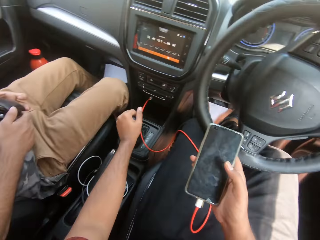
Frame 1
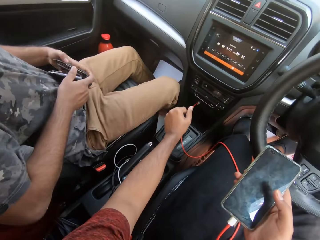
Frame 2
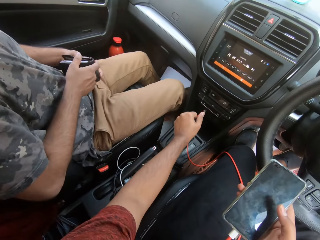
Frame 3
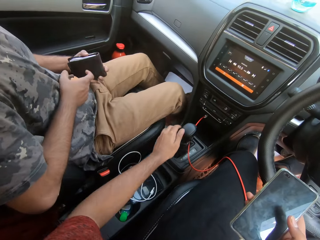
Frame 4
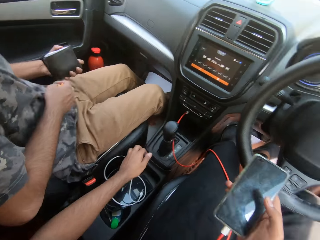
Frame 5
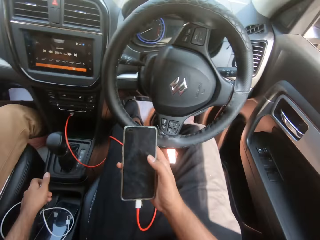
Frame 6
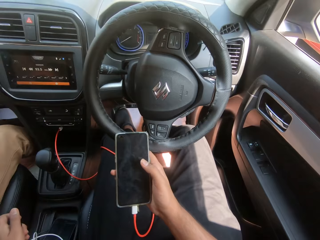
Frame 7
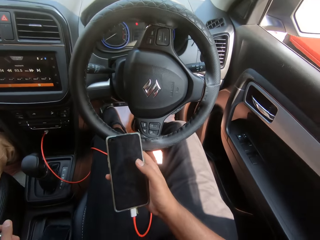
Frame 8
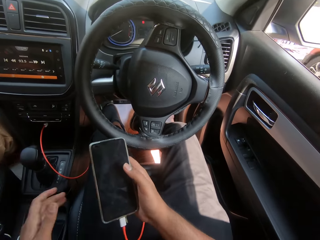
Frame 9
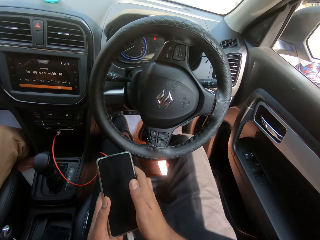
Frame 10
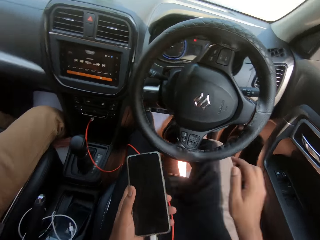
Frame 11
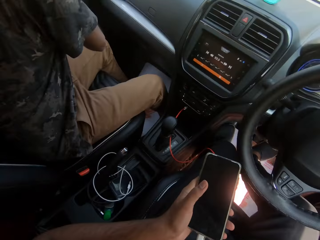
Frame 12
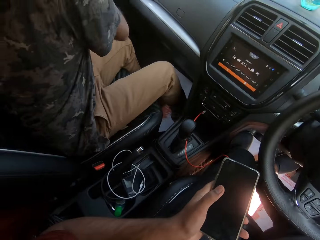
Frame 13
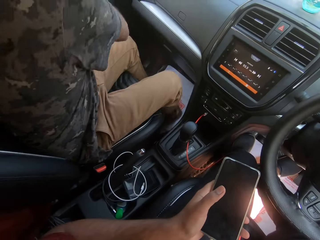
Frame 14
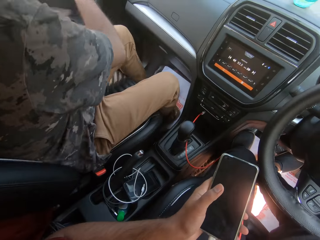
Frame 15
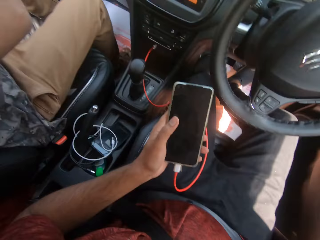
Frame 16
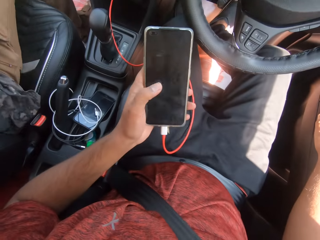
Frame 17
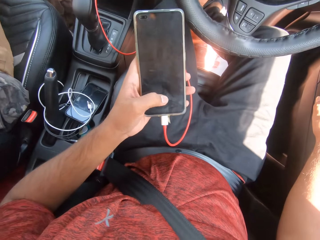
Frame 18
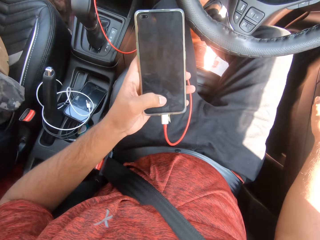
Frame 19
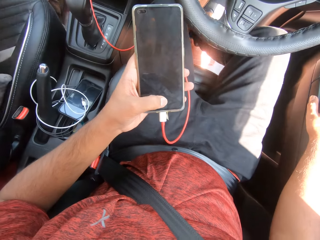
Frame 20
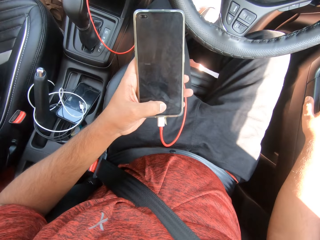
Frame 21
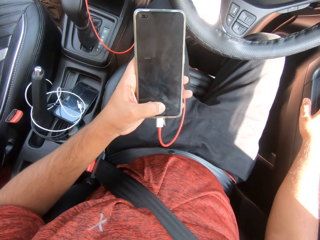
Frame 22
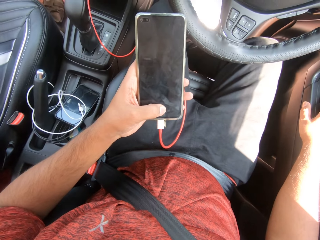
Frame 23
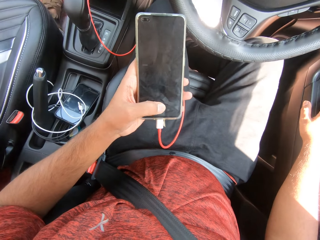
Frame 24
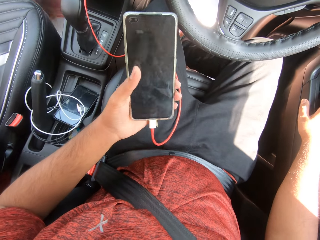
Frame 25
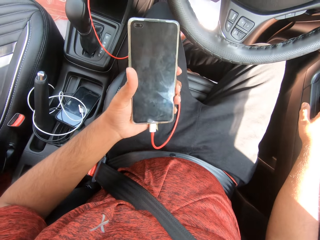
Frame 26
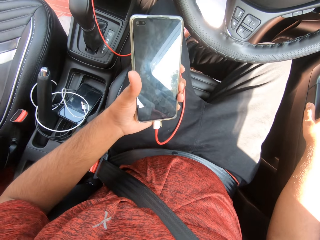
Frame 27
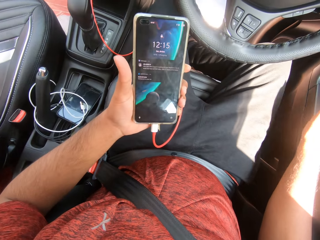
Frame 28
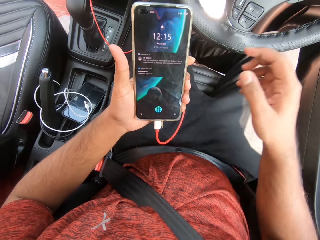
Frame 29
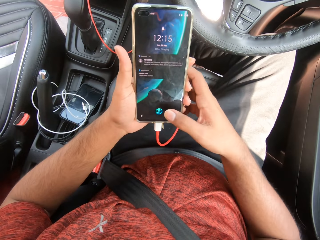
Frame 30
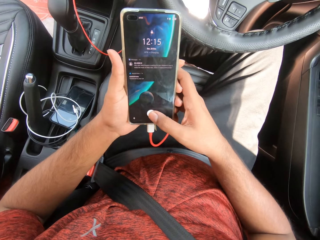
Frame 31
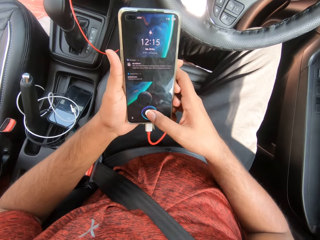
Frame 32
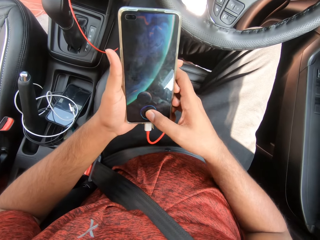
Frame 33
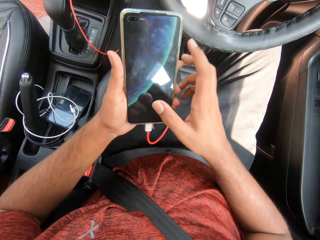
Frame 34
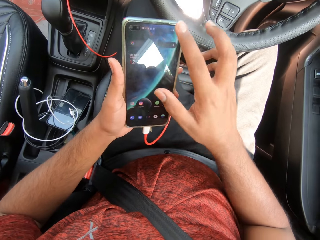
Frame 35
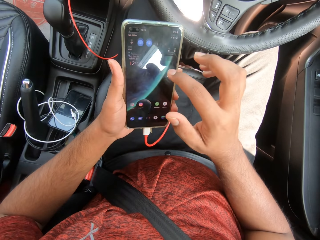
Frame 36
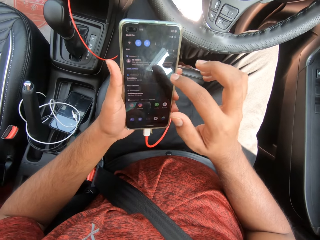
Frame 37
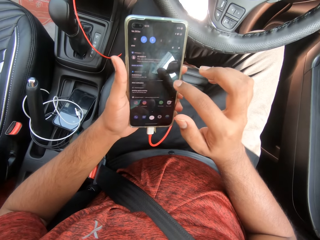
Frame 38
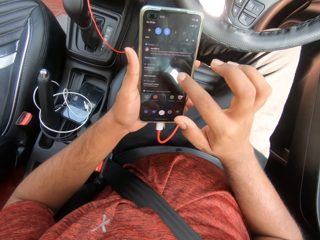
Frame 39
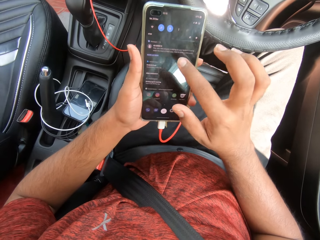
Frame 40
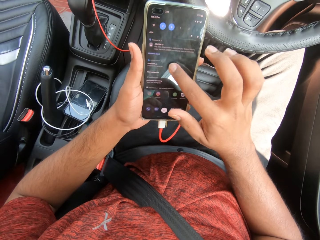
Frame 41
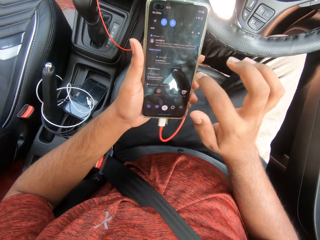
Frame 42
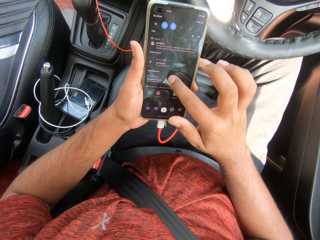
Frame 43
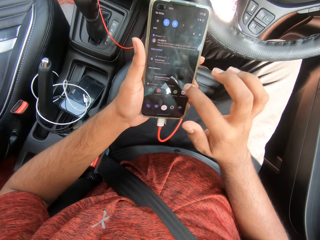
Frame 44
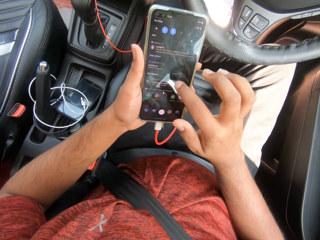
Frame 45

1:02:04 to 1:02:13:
The camera wearer adjusts a gear with his left hand. He presses the handbrake. He adjusts the gear with his left hand. The man opens a door of the car with his left hand and steps out of the car. The camera wearer presses the phone. He operates the phone with his hands.

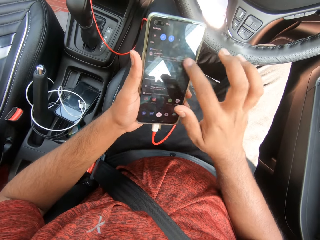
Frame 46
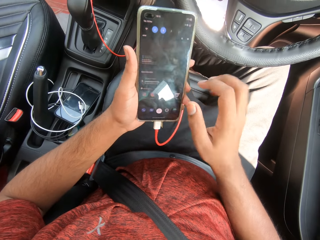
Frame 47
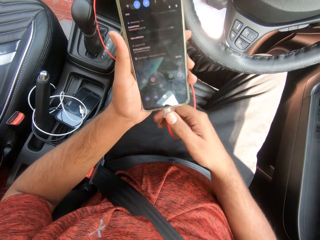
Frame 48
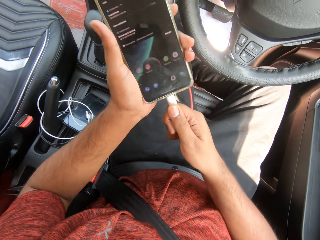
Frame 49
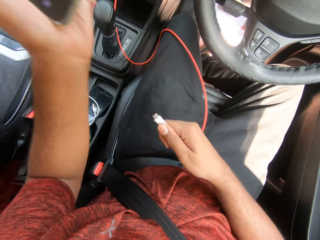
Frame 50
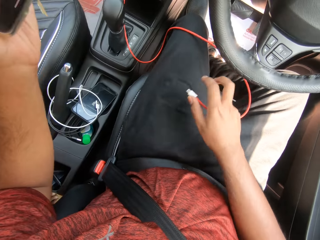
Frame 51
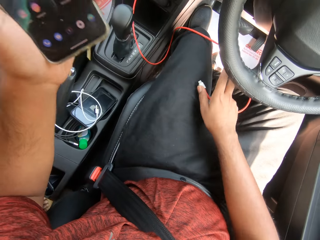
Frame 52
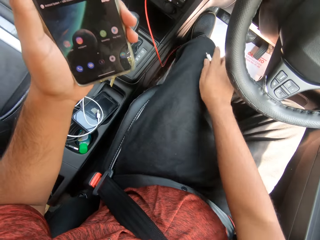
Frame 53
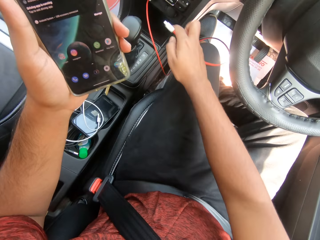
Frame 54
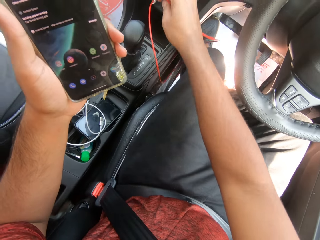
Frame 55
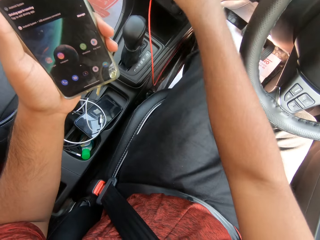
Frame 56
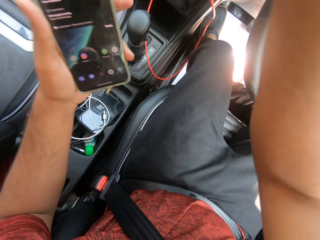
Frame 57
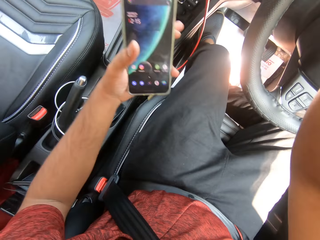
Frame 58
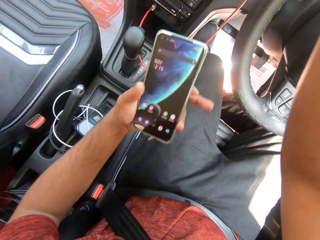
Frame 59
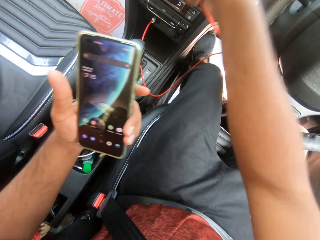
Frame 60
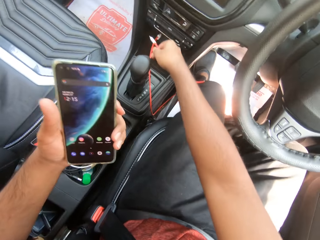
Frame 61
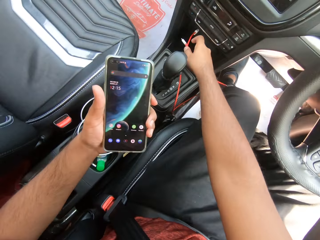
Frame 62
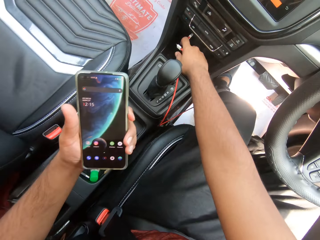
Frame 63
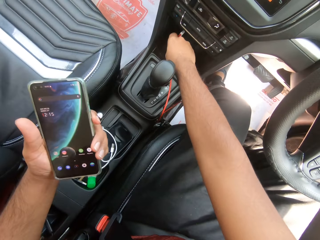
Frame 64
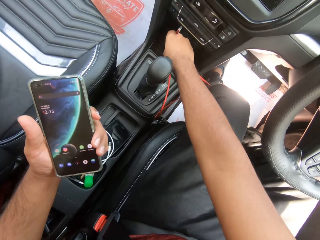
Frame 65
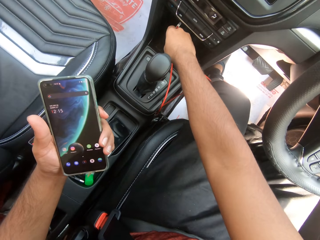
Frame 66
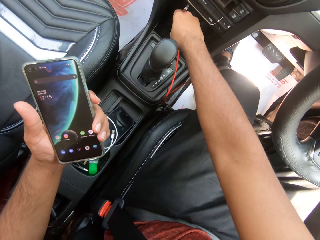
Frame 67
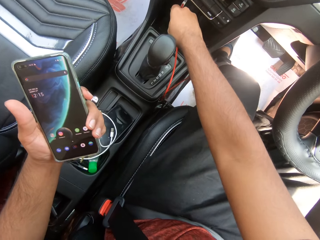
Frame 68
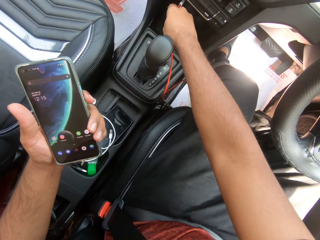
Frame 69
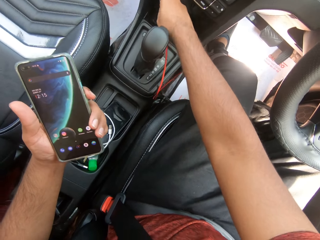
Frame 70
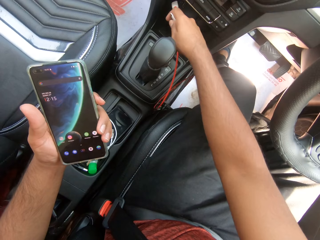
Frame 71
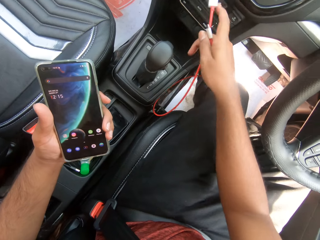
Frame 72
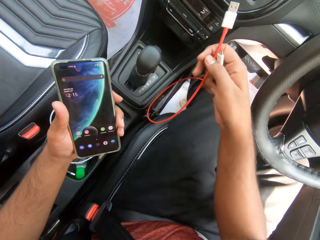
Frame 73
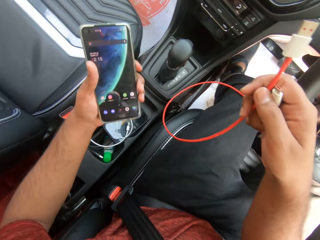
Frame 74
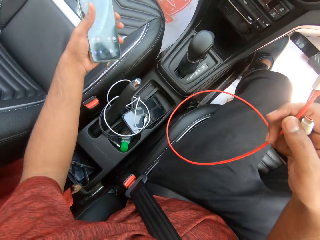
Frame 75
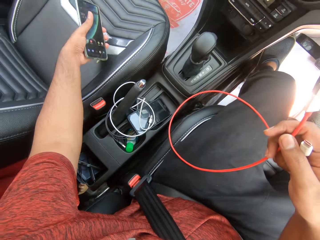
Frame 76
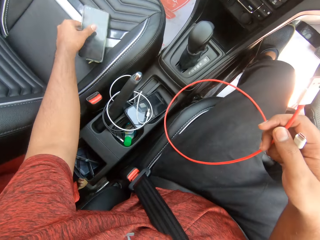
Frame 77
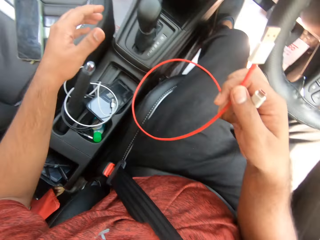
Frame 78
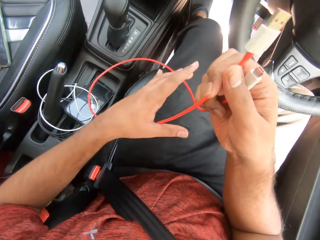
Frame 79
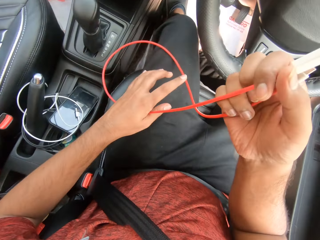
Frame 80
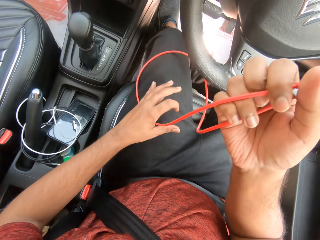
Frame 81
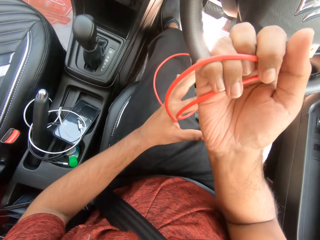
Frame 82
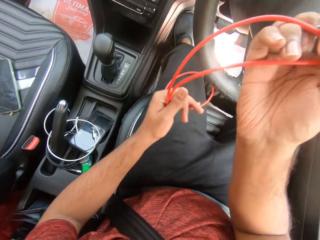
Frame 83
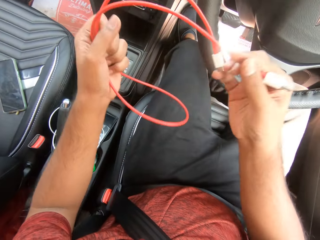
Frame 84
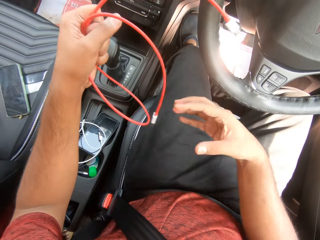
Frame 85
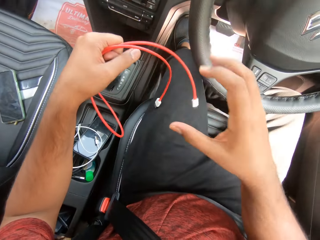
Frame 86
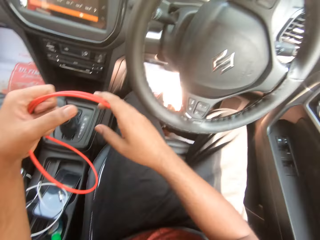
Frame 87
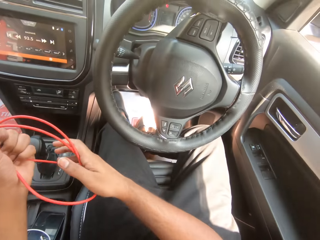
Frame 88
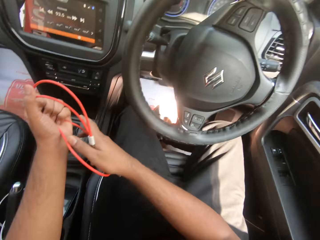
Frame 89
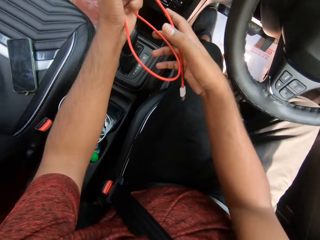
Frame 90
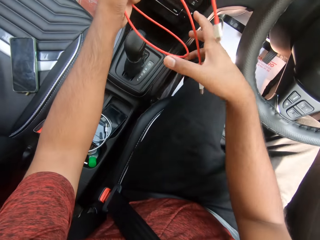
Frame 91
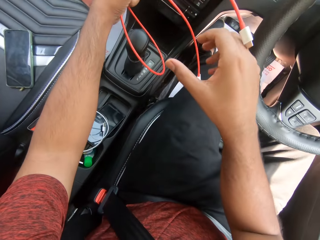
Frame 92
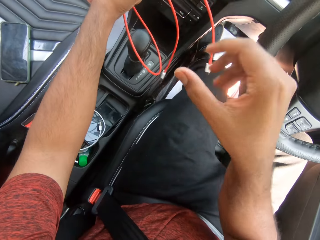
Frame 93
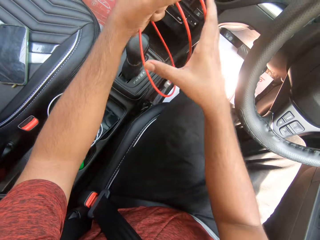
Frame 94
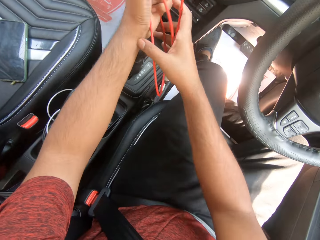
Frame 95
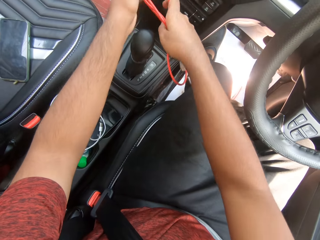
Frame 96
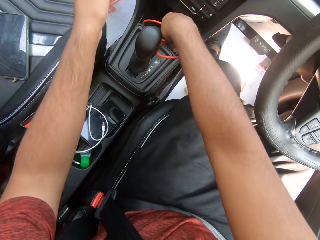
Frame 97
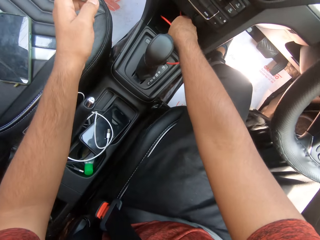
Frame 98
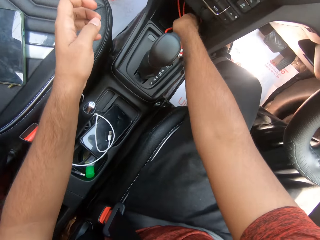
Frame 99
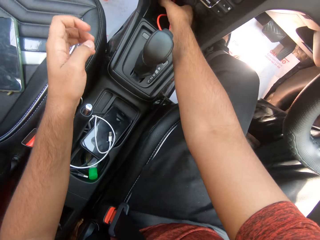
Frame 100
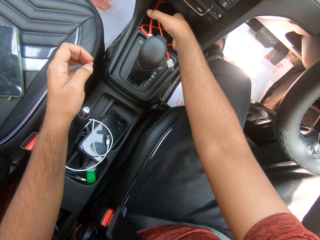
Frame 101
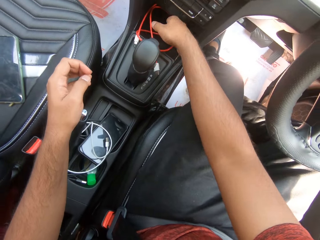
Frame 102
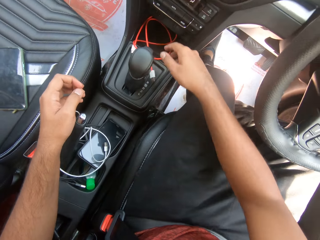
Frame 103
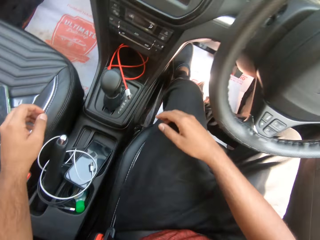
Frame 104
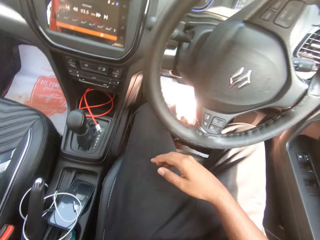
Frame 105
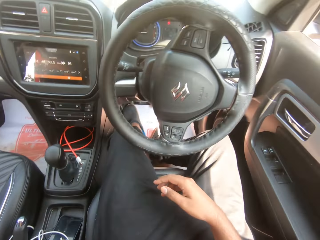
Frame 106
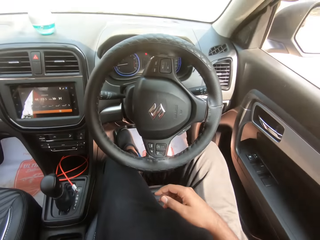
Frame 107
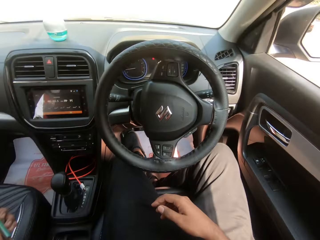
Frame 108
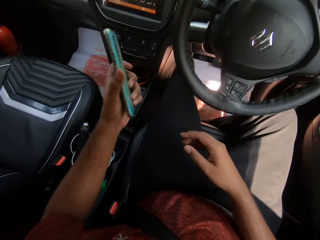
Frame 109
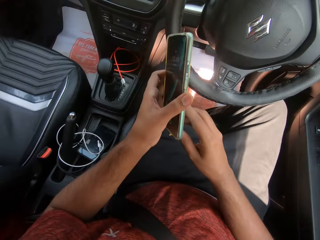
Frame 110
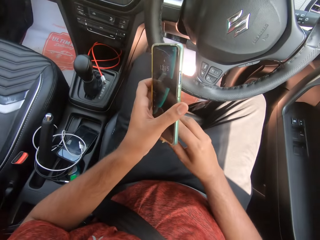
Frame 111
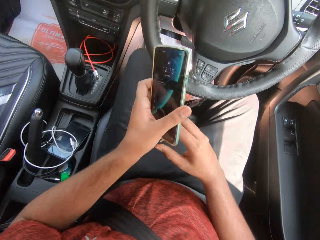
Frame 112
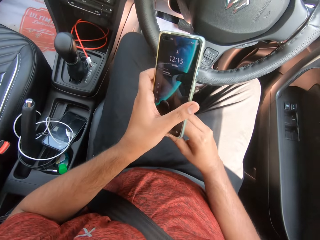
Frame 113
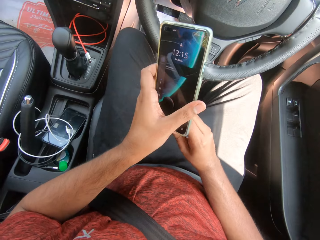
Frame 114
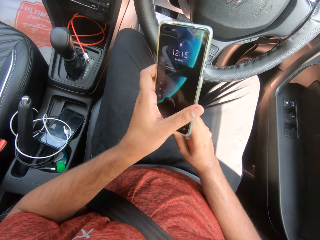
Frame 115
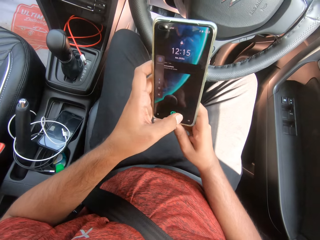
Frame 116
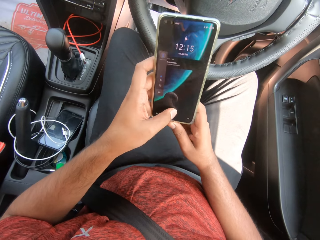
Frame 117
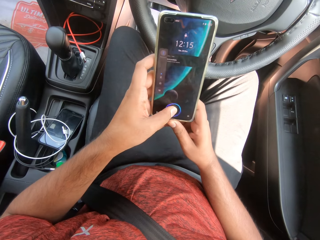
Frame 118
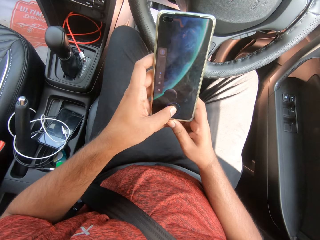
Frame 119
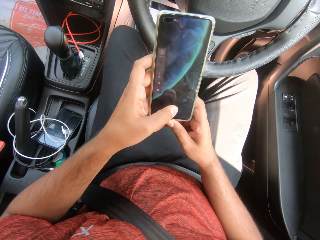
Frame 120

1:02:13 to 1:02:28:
The camera wearer disconnects a wire from the phone in his left hand with his right hand. He unplugs the wire from the dashboard compartment with his right hand. He drops the phone on a chair in the car with his left hand. He gathers the wire together with his hands. He drops the wire in the dashboard compartment with his right hand. He picks the phone from the chair with his left hand and passes the phone from his left hand to his right hand. He operates the phone with his hands.
